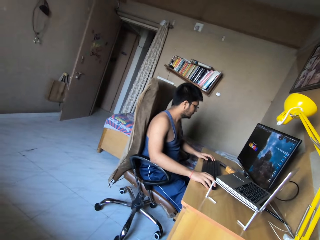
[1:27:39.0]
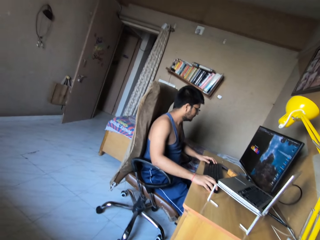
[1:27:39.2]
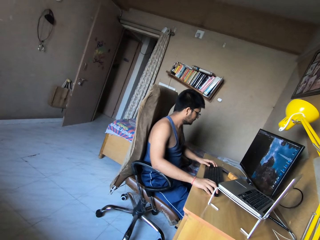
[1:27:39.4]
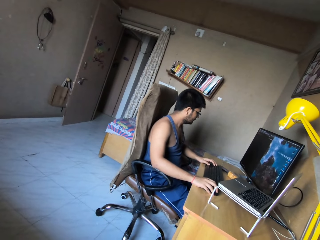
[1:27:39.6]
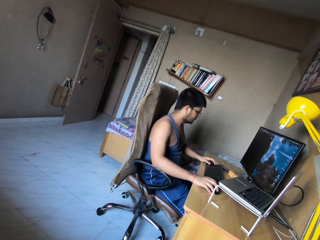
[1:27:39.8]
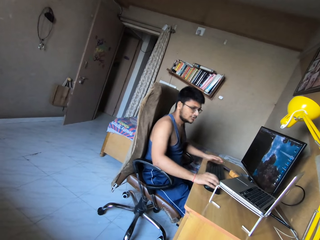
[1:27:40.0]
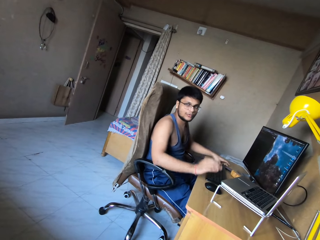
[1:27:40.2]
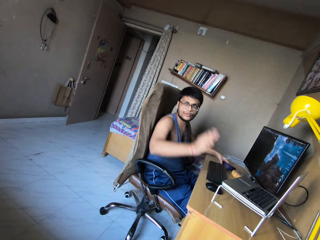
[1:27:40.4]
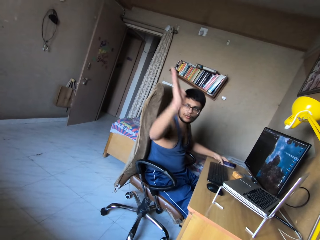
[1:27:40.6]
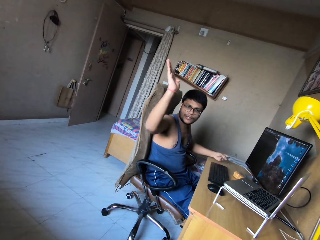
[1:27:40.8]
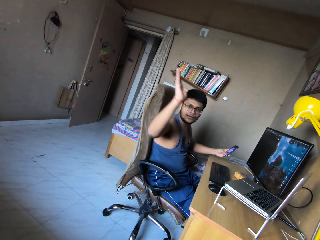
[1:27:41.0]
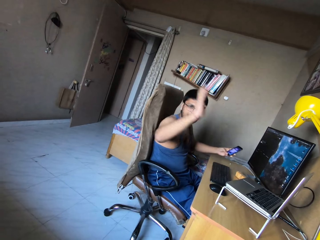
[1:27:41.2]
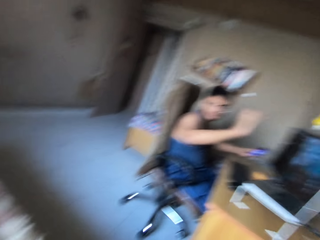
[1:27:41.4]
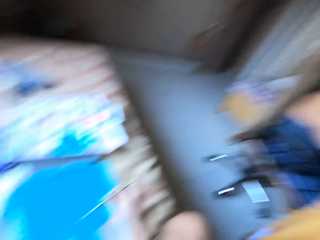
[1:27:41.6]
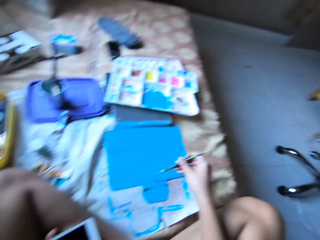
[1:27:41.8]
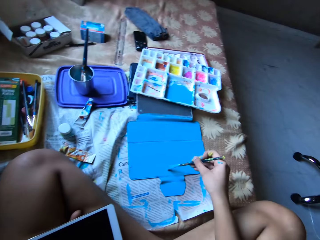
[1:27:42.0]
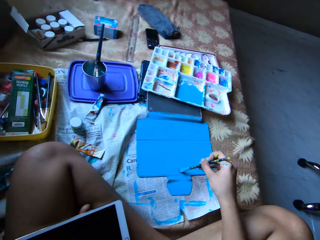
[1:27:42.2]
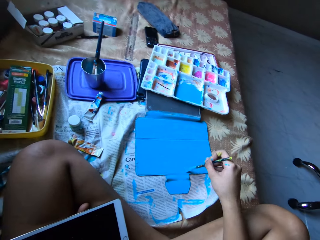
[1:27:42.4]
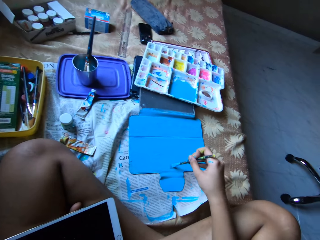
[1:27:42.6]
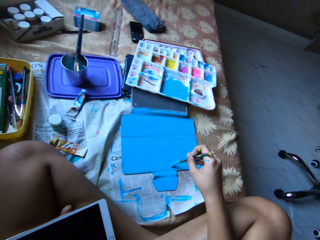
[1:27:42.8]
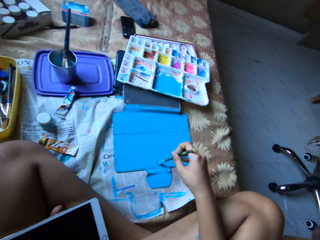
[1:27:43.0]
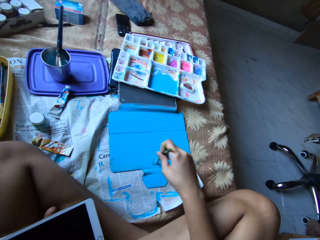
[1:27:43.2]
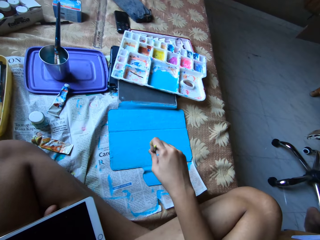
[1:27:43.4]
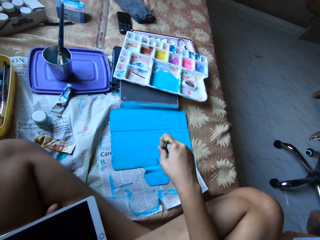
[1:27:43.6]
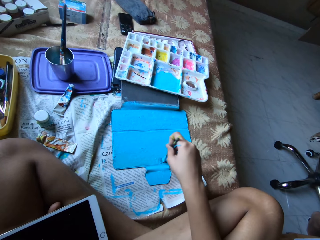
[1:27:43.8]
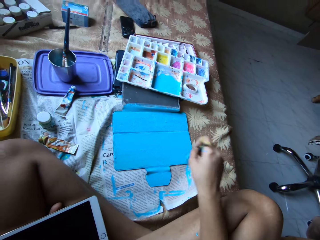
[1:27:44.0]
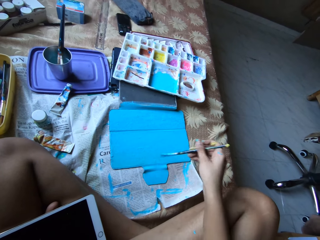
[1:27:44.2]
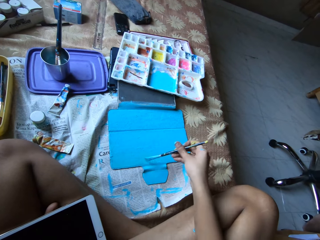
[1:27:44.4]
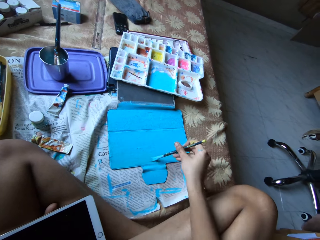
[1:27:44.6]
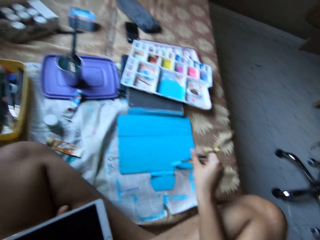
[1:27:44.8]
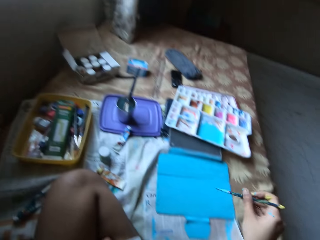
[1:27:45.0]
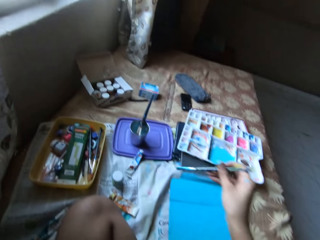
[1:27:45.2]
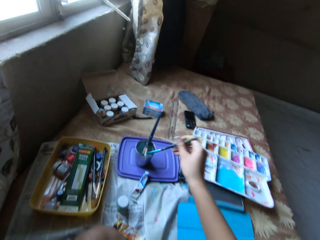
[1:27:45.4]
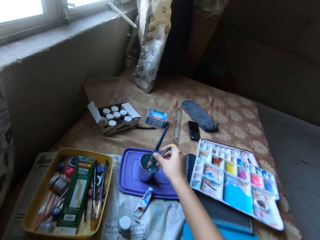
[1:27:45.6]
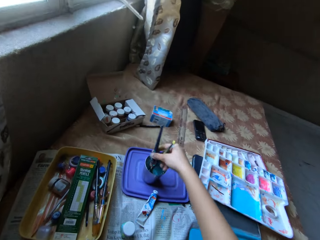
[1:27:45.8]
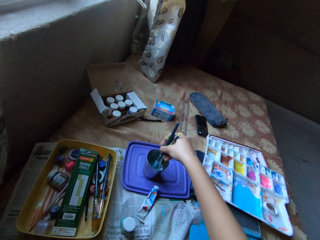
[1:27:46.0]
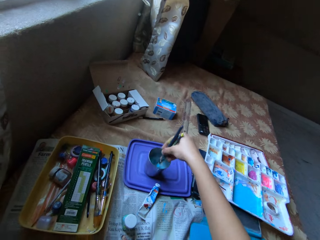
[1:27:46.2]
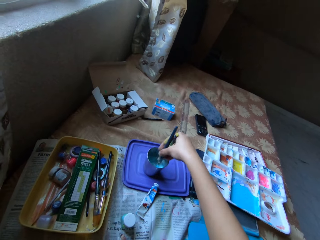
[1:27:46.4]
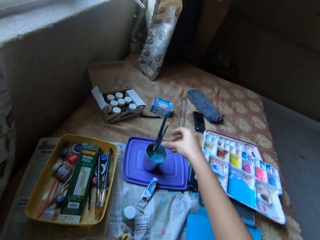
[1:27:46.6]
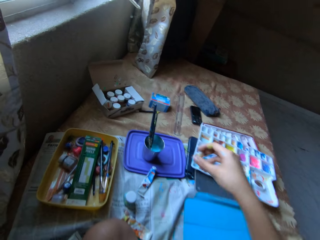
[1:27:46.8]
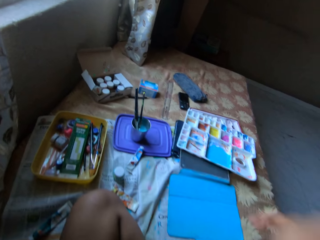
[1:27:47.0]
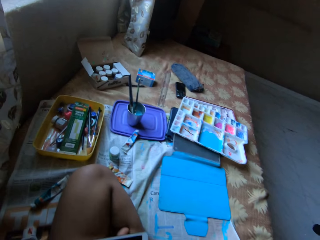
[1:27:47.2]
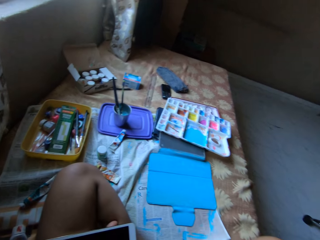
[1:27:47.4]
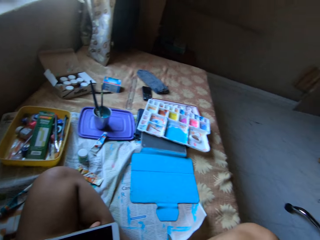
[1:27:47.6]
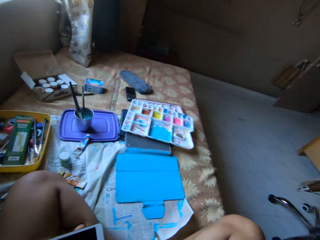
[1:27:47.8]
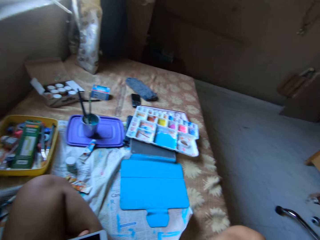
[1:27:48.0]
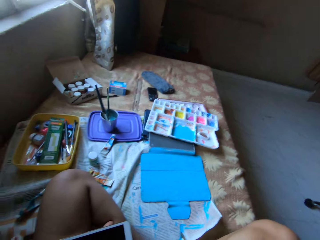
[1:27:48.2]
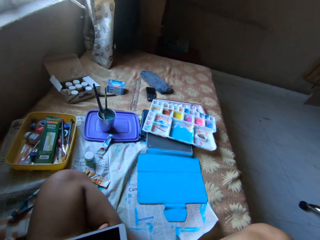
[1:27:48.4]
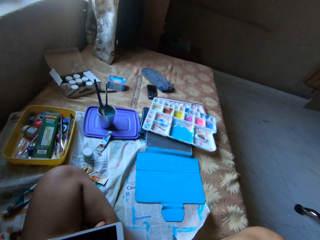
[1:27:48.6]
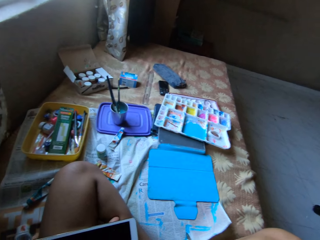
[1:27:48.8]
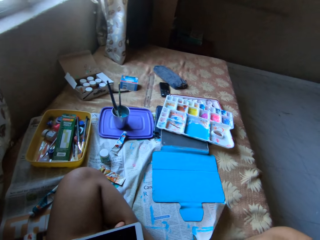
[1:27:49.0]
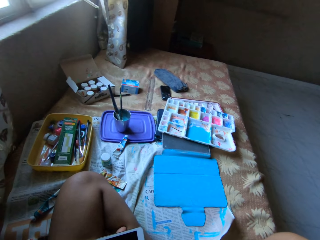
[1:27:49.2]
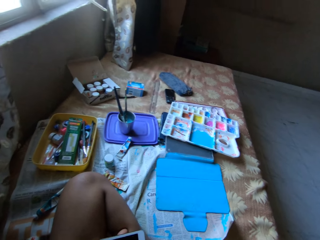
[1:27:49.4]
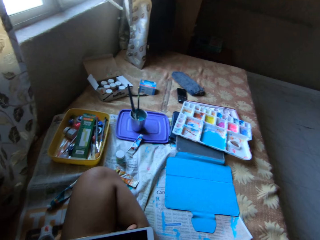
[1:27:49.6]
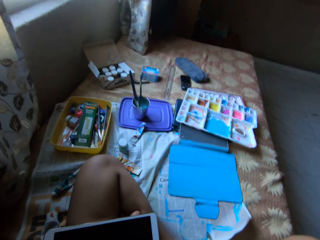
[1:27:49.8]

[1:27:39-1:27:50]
The camera wearer converses with a man. The man picks a phone from the desk with his left hand and raises his right hand. The camera wearer paints the tablet case cover with the paintbrush in their right hand. They drop the paintbrush into a cup of solution with their right hand. They hold the paintbrush in the cup of solution with their right hand. They stir the cup of solution with the paintbrushes in their hands. They raise their right hand.

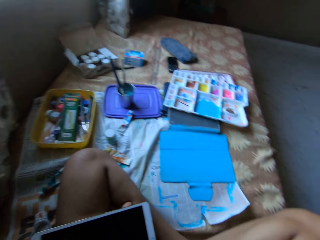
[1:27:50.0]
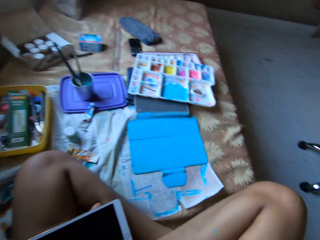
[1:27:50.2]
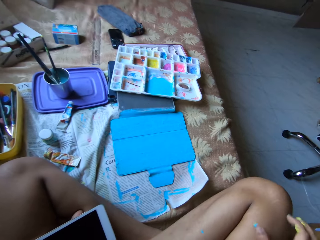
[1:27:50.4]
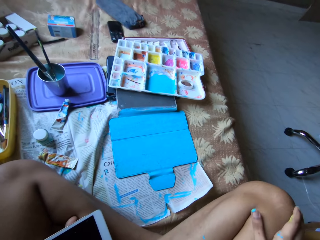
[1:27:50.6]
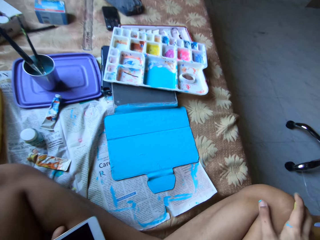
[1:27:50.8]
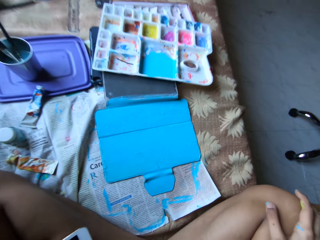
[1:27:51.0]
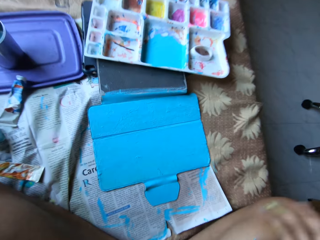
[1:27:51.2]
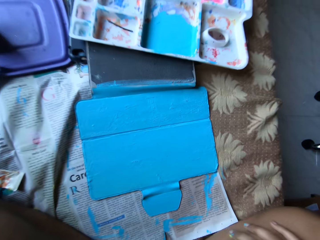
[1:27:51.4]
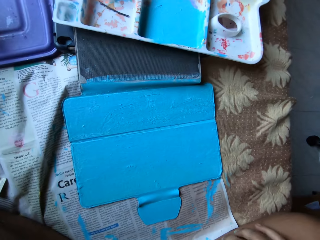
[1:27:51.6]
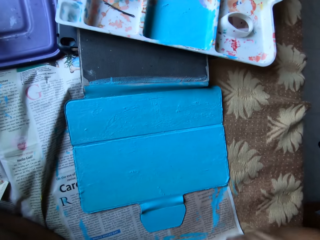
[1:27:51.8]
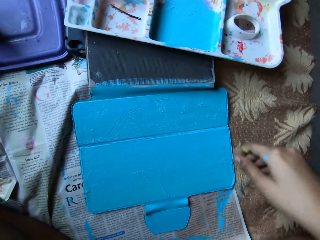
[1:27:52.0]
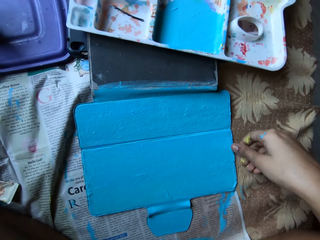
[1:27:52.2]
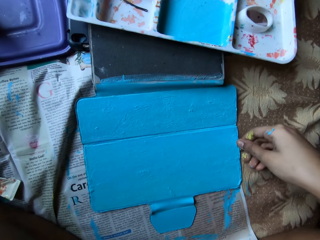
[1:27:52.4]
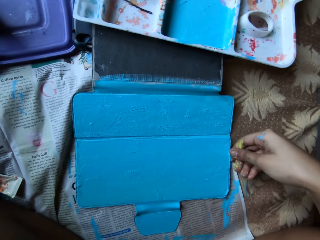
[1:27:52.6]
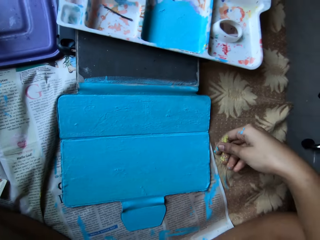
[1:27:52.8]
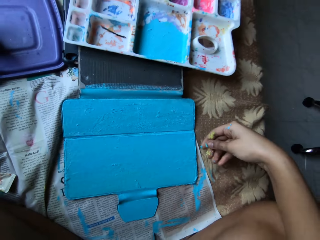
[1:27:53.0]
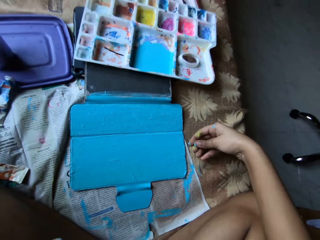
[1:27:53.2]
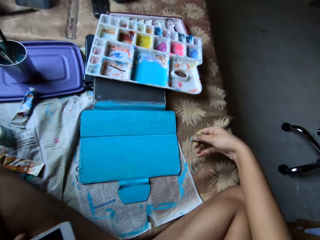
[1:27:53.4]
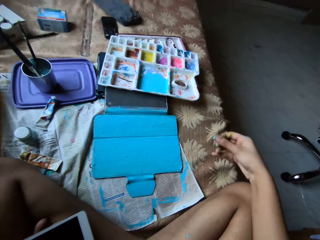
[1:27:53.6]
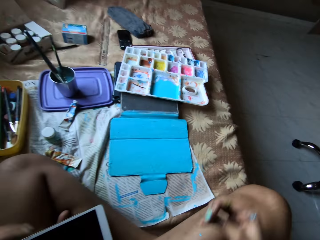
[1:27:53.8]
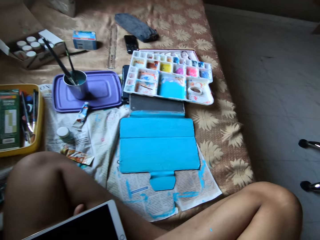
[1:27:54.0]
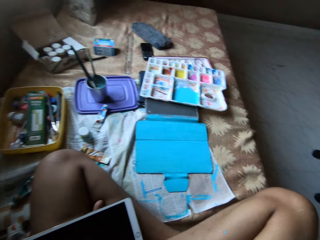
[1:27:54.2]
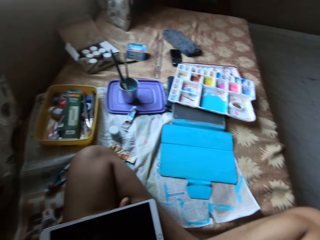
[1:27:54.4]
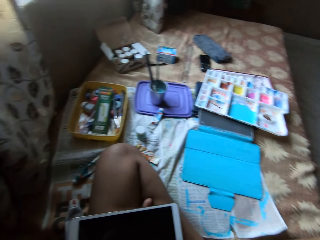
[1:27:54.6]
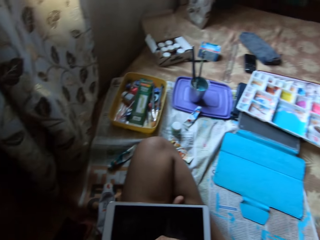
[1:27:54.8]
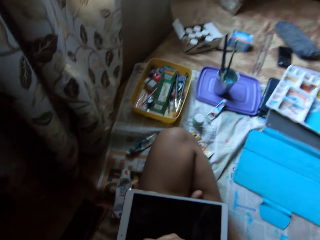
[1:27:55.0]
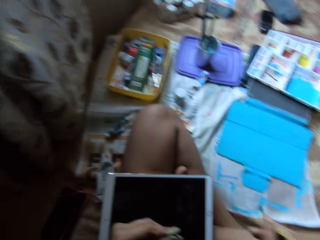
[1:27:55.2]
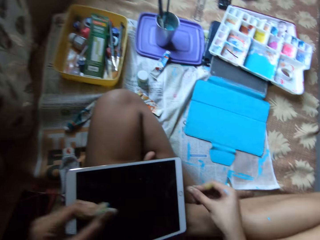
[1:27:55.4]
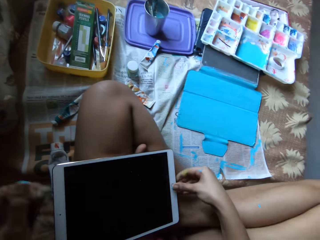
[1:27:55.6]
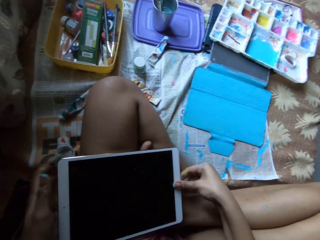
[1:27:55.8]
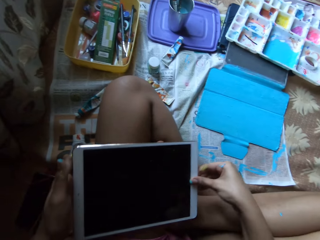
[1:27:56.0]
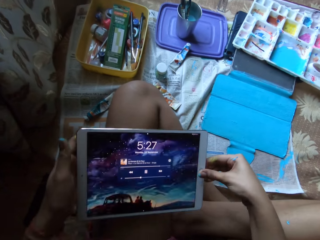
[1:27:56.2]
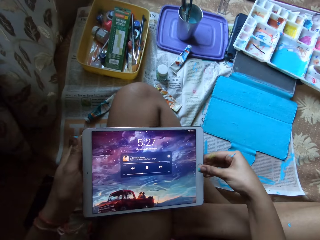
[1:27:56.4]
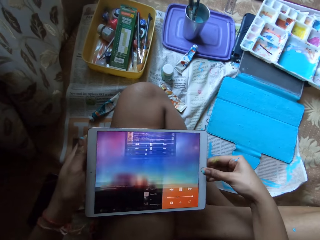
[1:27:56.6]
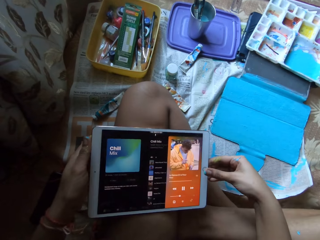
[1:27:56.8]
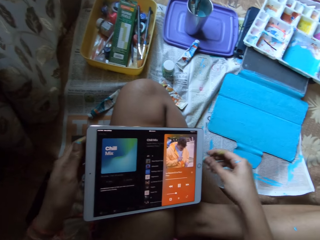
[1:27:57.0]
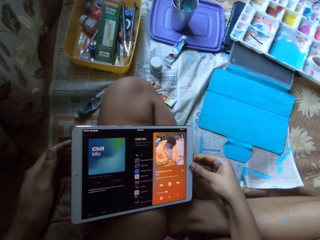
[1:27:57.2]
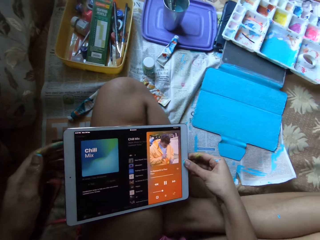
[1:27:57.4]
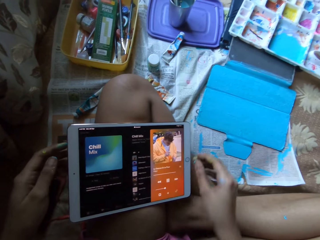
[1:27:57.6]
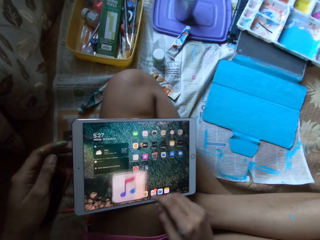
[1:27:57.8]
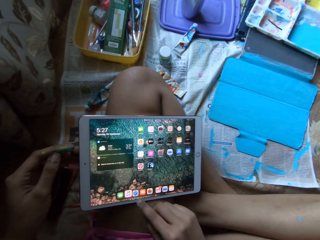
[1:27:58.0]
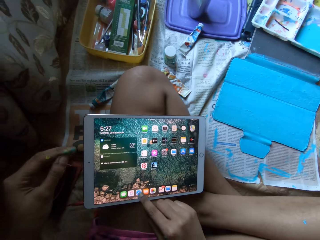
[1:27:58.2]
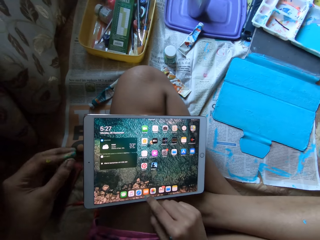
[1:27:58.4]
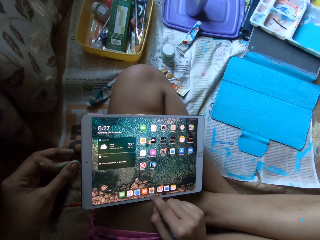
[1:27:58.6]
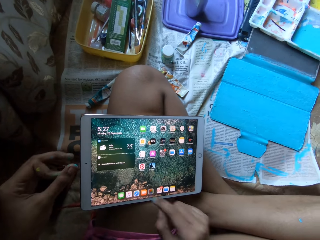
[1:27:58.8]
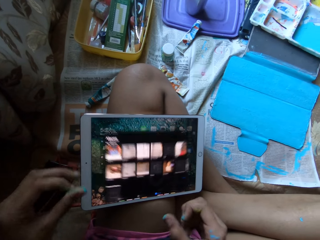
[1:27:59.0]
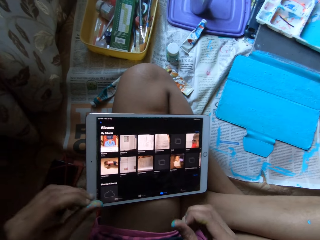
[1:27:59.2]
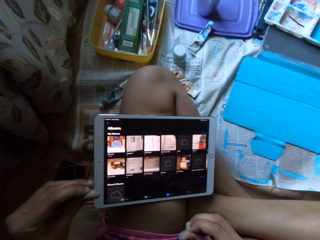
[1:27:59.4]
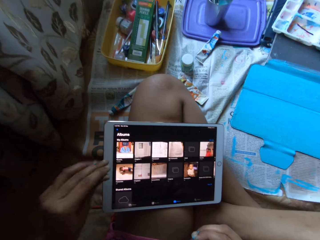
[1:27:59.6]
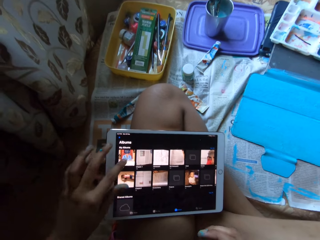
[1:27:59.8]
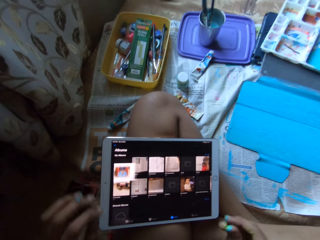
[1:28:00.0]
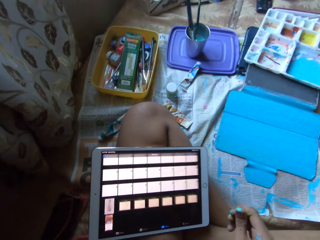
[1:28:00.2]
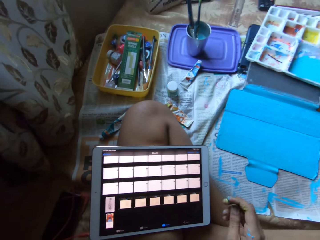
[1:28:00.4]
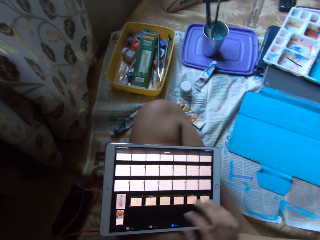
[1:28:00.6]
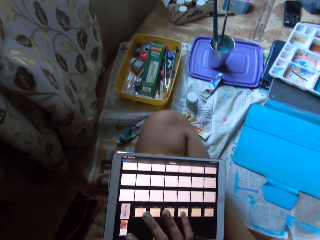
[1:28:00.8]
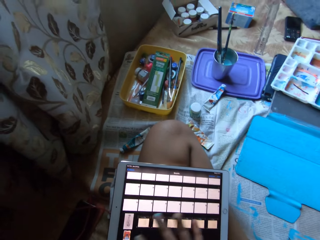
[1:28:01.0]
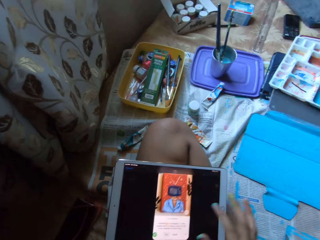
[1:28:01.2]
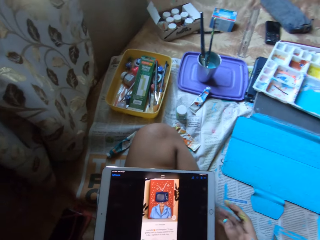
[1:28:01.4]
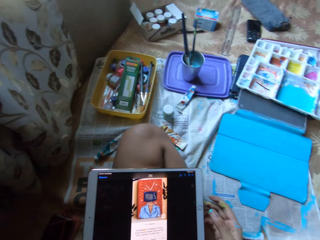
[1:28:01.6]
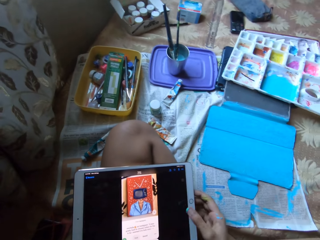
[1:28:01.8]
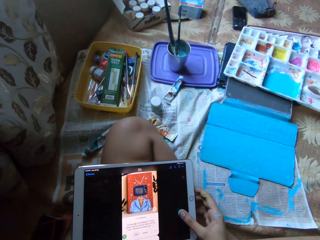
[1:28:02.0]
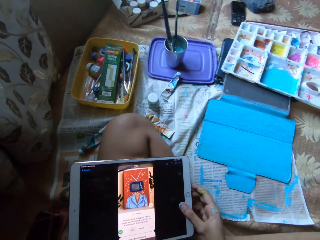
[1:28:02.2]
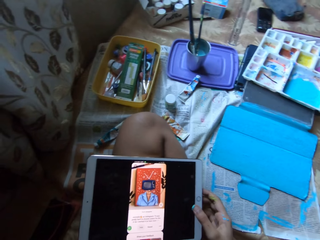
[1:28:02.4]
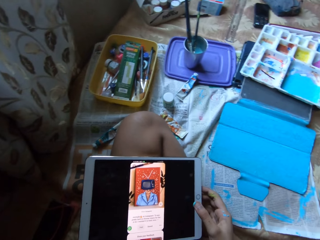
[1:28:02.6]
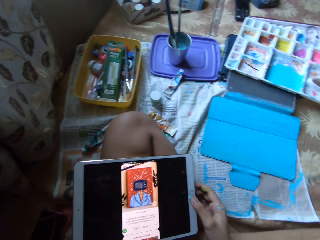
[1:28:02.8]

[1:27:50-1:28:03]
The camera wearer rubs their knee with their right hand. They move the tablet case cover with their right hand. They adjust the tablet on their thigh with both hands. They operate the tablet with both hands. They turn on the tablet with their right hand. They scroll the tablet with their right index finger. They tap the tablet with their left index finger. They scroll the tablet with their right index finger.
